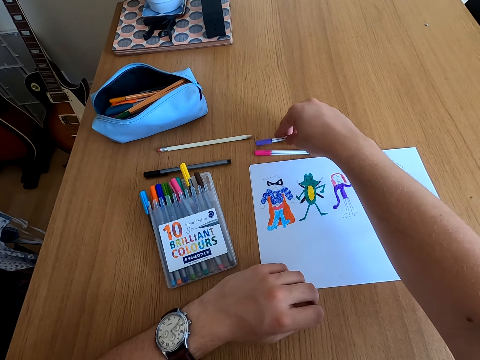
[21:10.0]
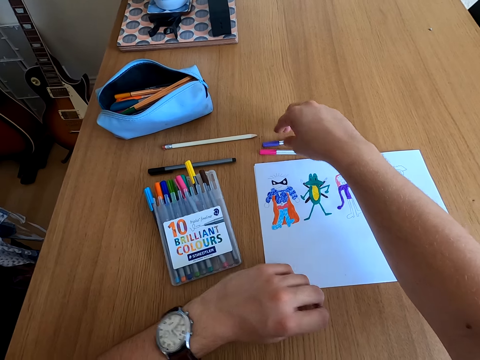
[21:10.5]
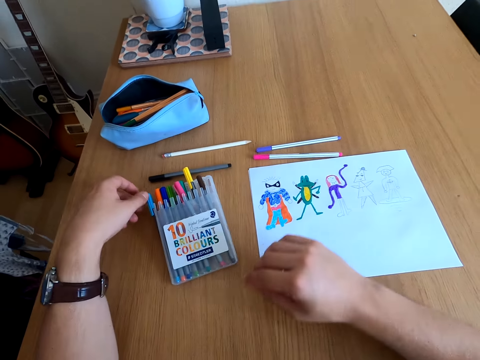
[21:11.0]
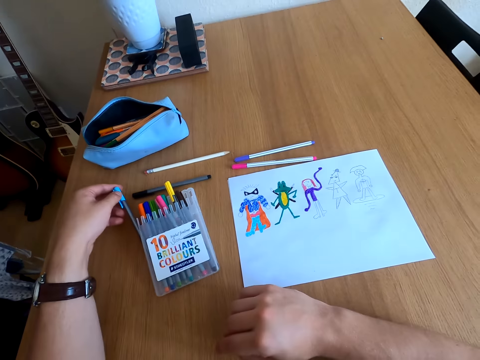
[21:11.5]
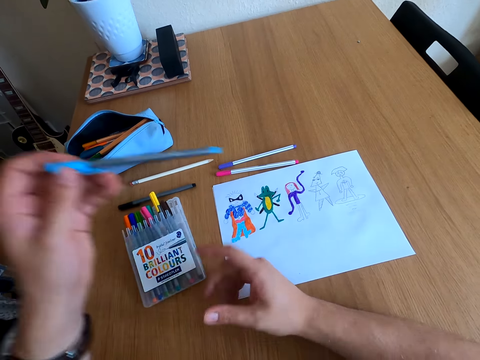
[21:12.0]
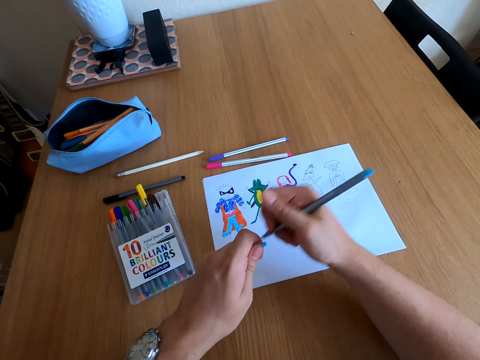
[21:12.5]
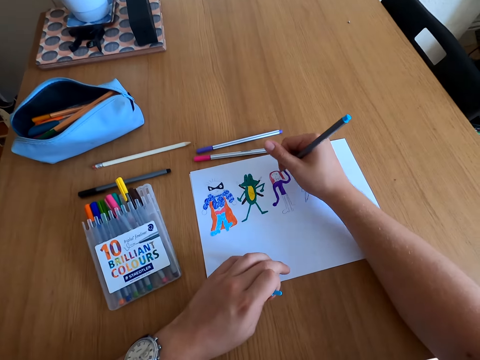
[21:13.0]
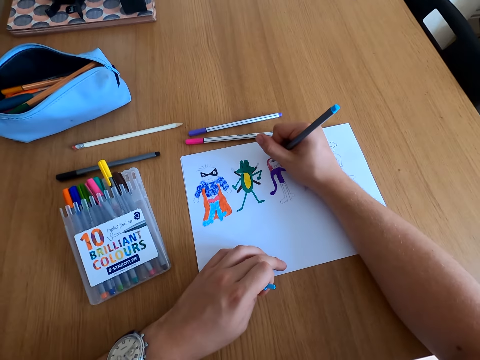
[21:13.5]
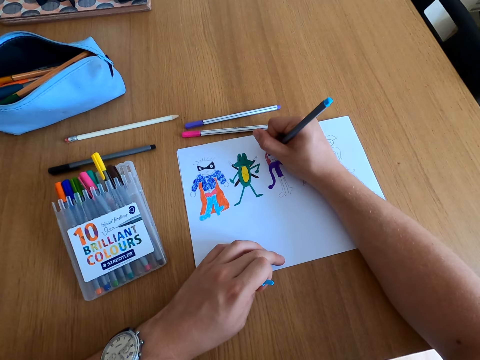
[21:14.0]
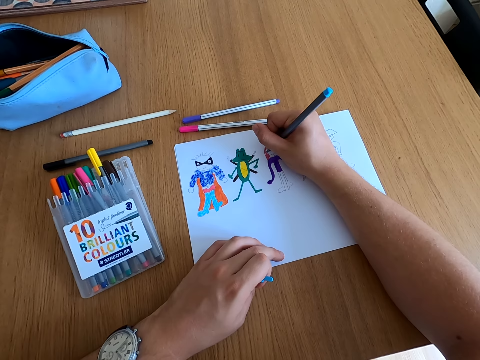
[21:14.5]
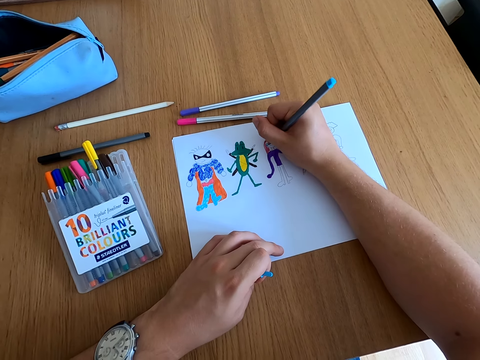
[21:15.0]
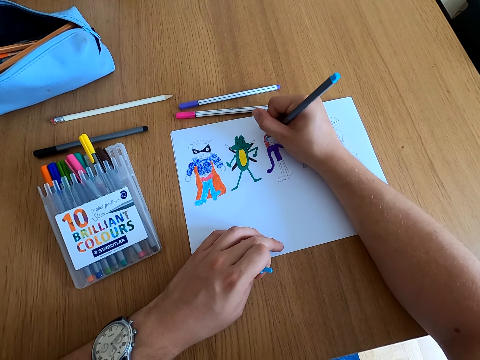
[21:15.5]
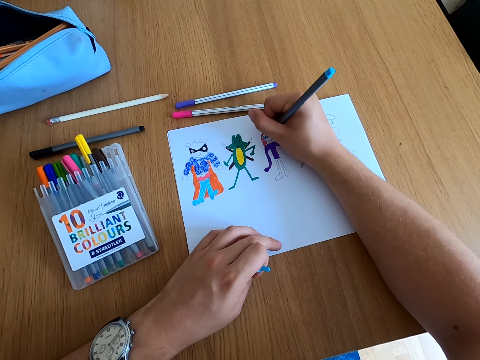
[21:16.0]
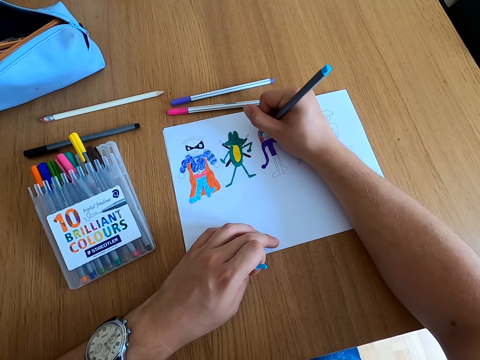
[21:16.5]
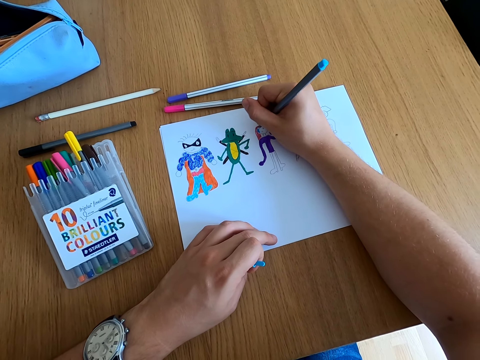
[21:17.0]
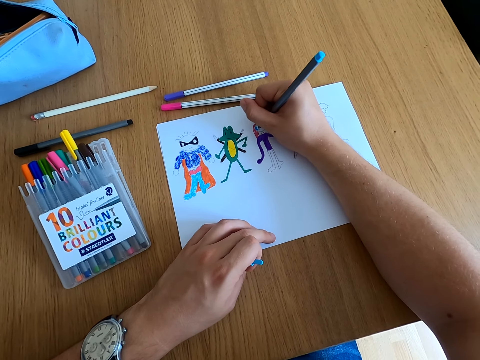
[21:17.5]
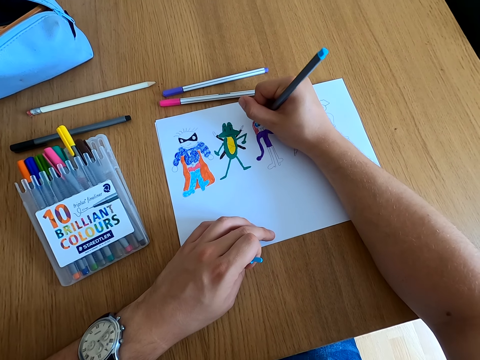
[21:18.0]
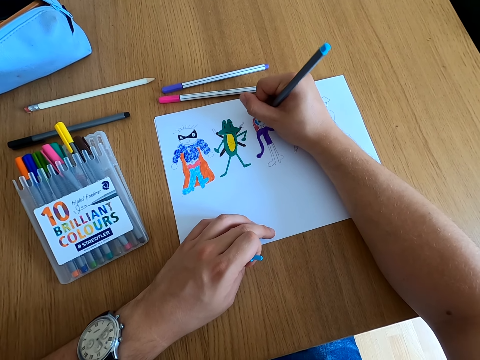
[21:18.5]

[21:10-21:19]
The camera wearer places the color pen on the table. They pick up a color pen. They open a color pen lid. They color a drawing.

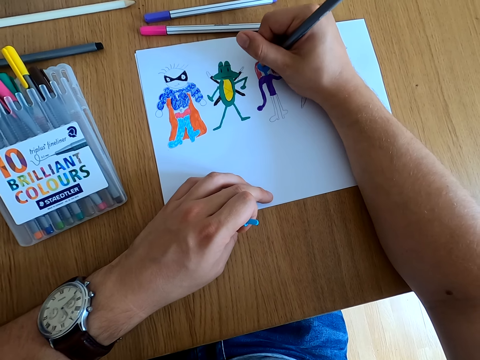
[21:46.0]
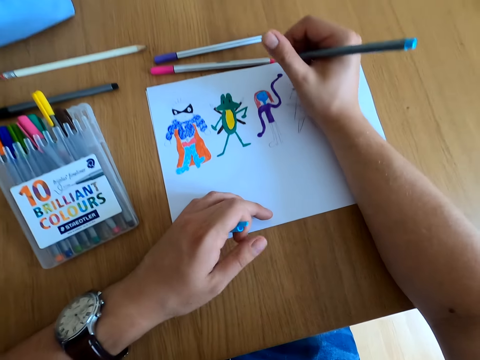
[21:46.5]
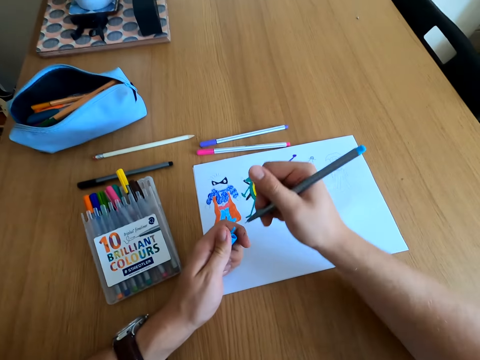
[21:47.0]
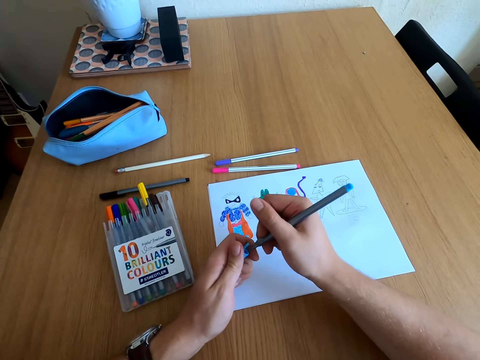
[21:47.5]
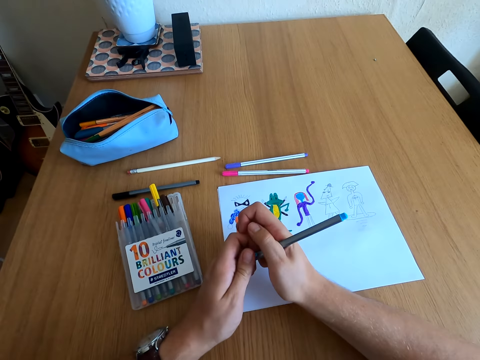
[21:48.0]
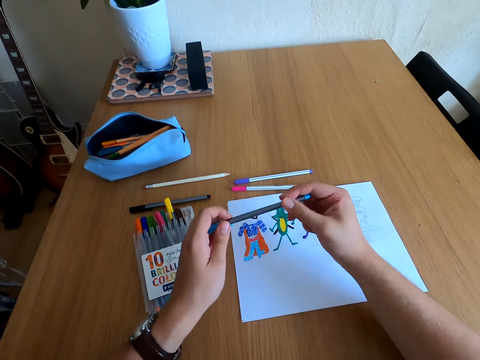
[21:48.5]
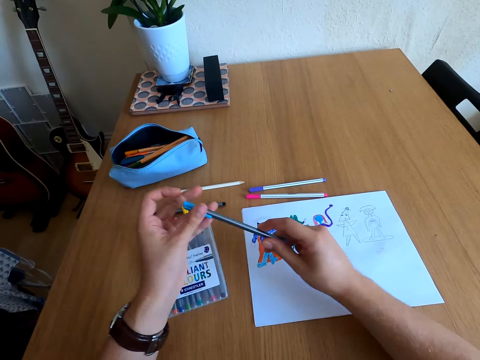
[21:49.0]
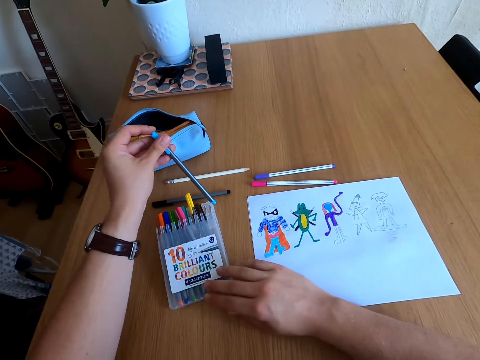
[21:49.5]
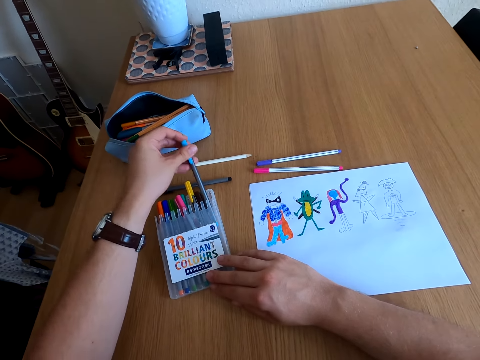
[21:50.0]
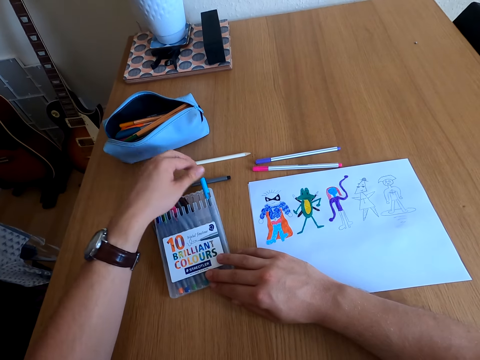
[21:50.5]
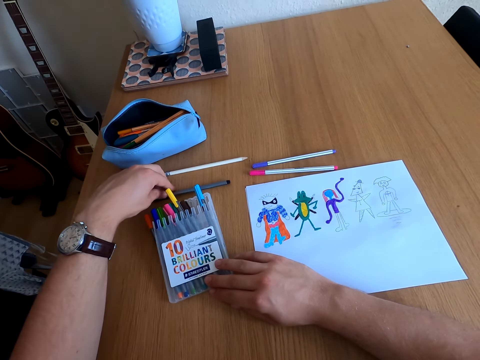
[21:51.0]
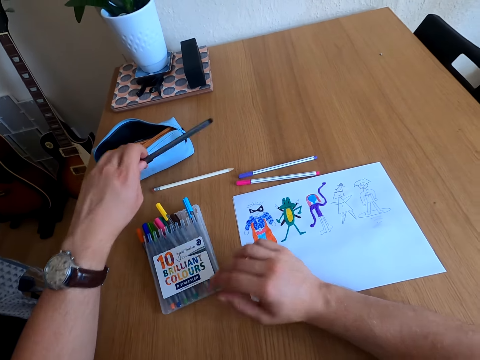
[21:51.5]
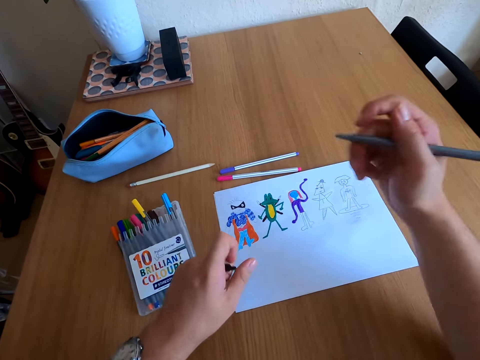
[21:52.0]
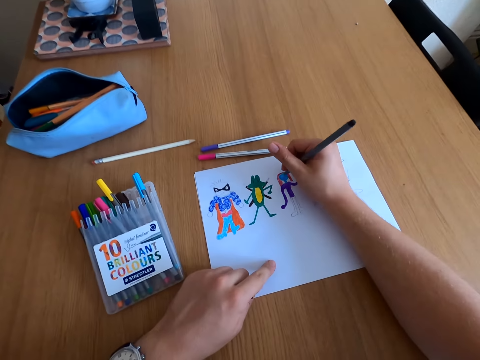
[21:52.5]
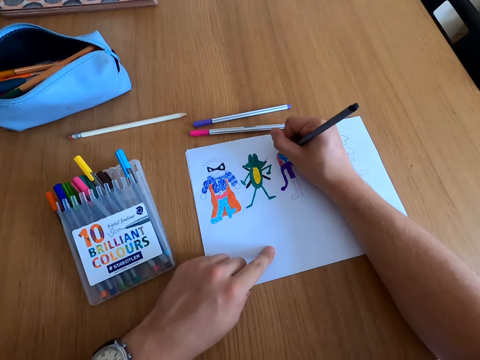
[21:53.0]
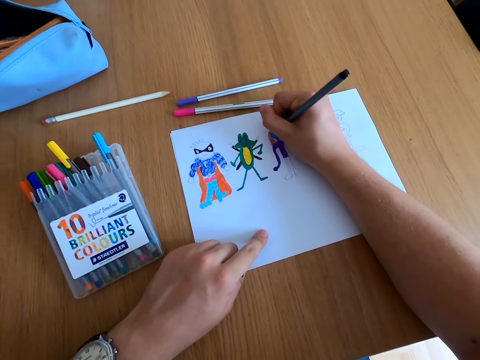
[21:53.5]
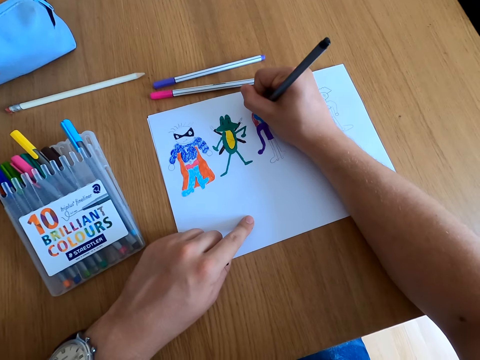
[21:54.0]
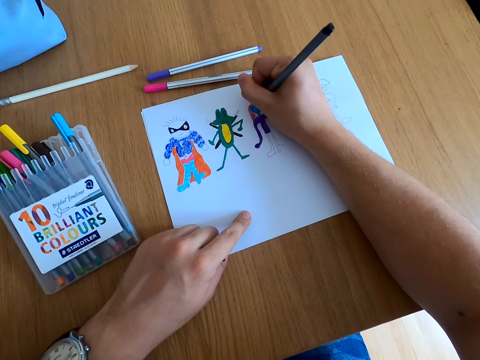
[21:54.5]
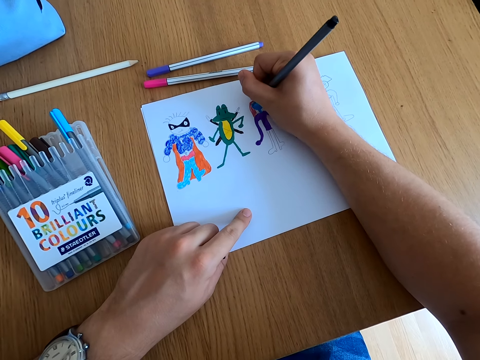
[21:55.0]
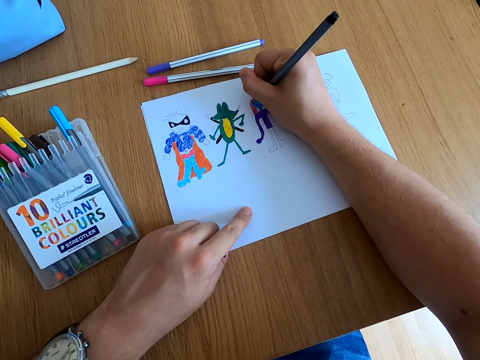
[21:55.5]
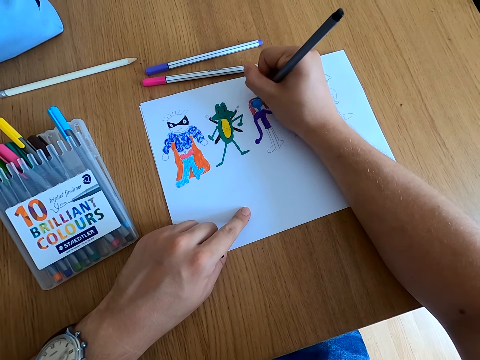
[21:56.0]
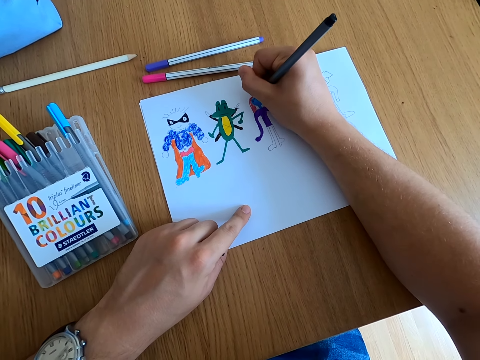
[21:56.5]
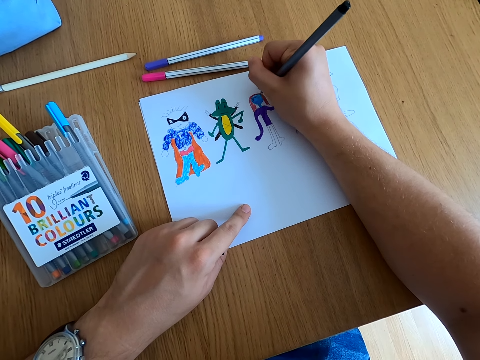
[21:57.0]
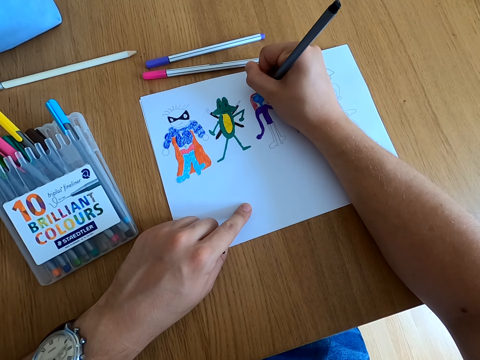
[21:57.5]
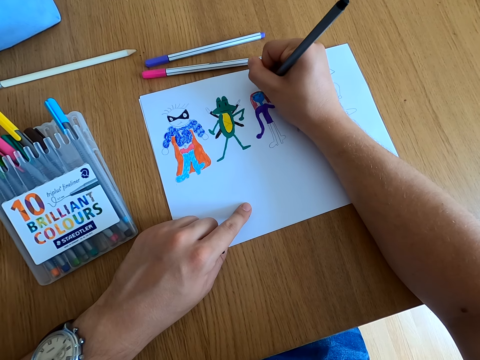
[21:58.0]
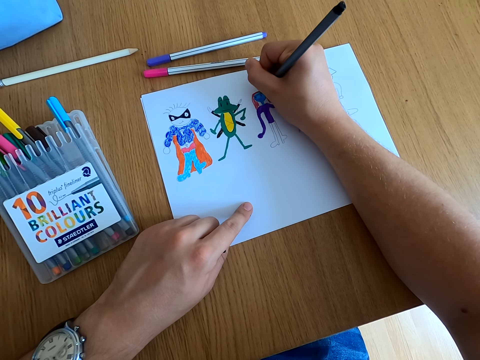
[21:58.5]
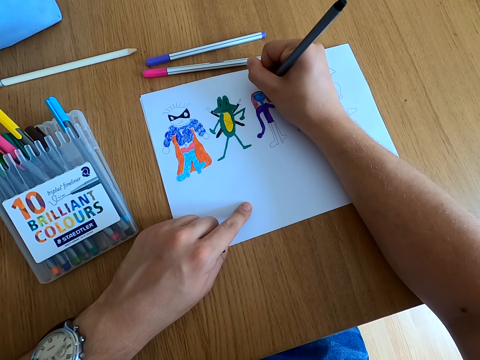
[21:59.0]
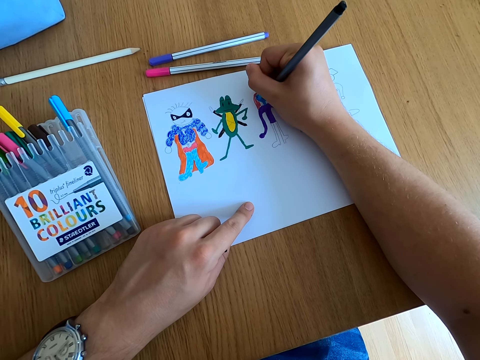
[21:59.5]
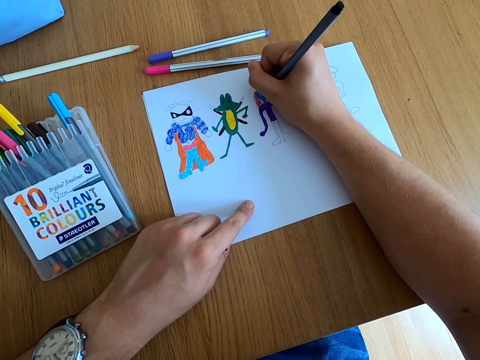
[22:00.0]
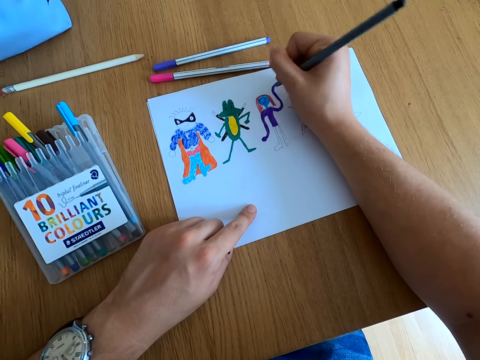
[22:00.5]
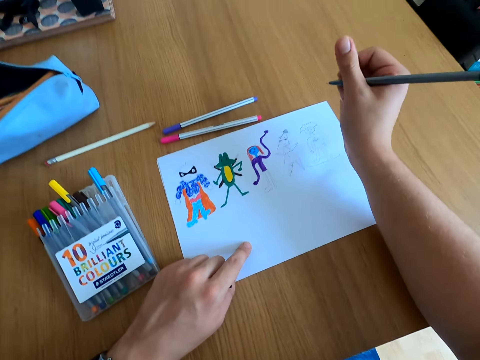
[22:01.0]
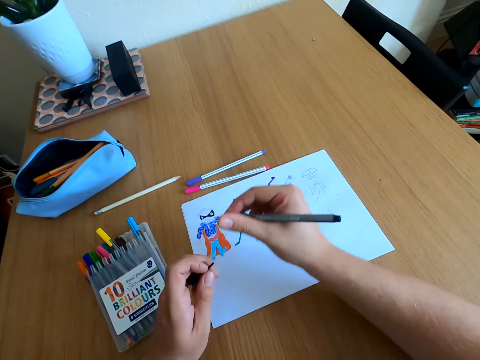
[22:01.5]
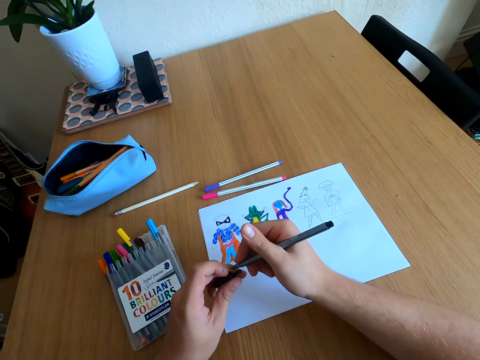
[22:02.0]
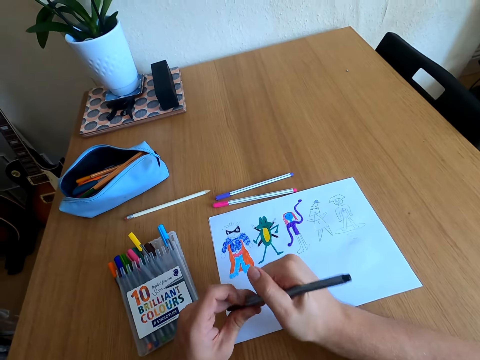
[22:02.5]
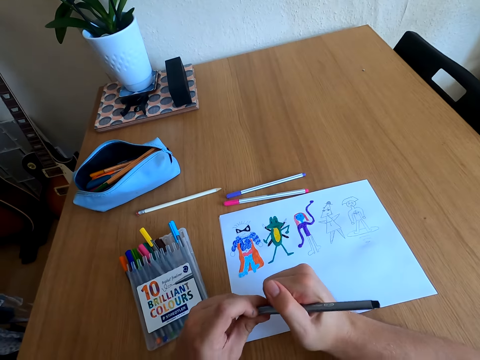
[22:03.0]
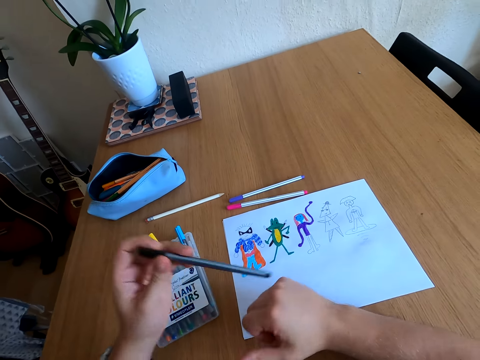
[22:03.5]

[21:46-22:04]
The camera wearer closes the color pen lid. They place the color pen in the kit. They pick up a color pen, open the color pen lid, and color a drawing. They look at the drawings and close the color pen lid.
